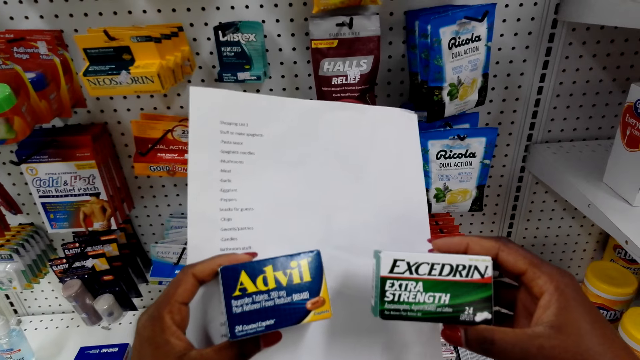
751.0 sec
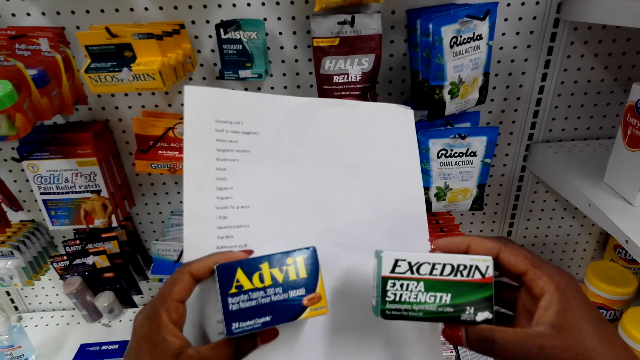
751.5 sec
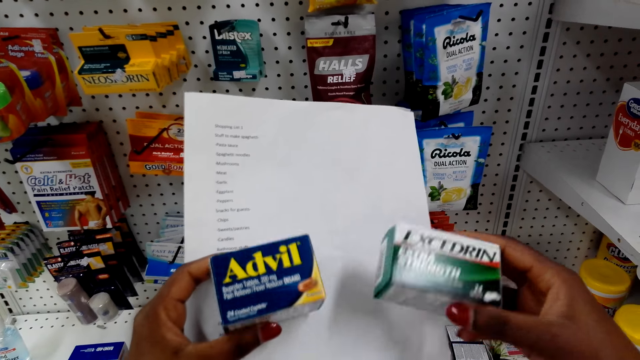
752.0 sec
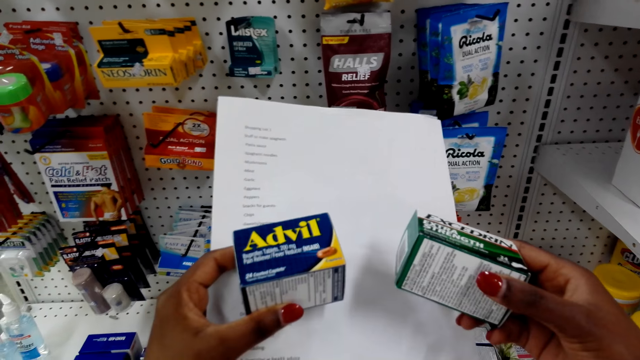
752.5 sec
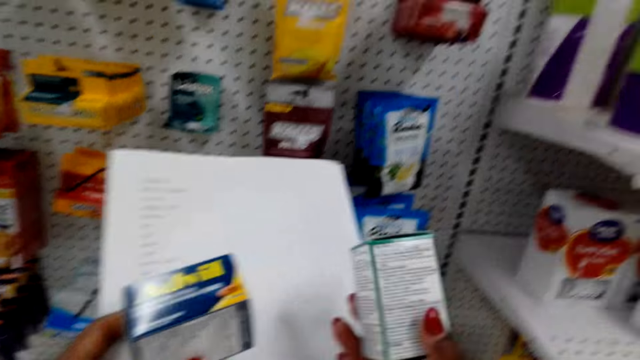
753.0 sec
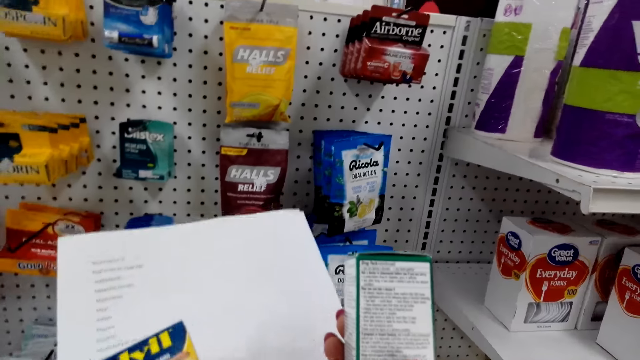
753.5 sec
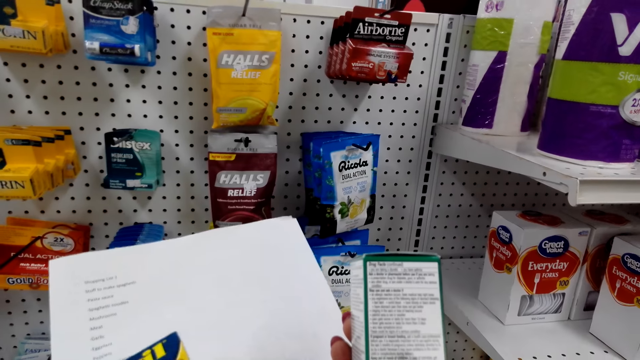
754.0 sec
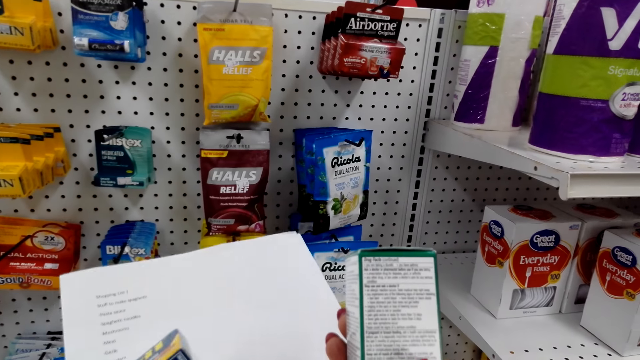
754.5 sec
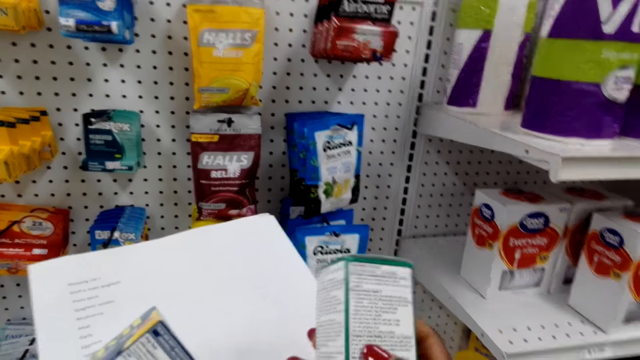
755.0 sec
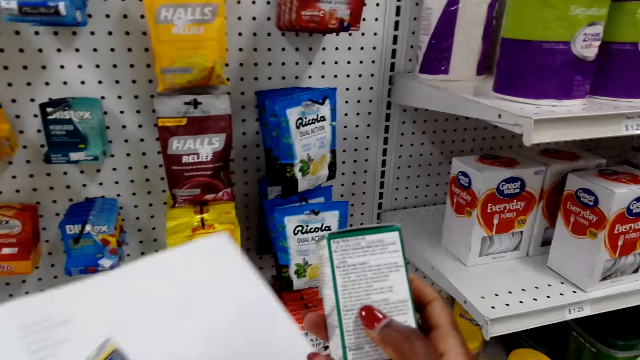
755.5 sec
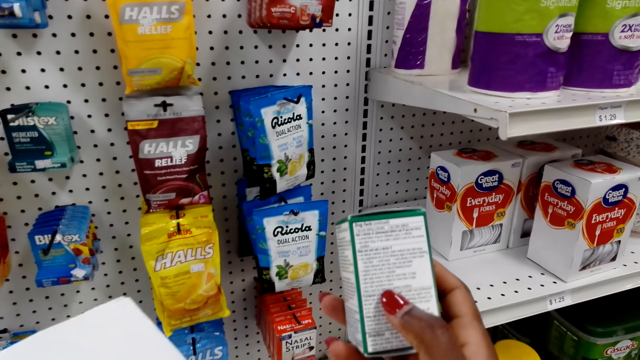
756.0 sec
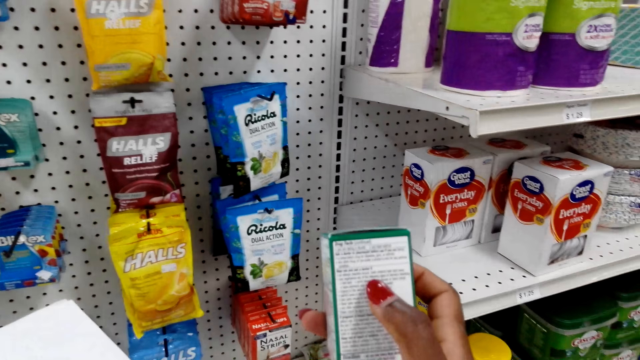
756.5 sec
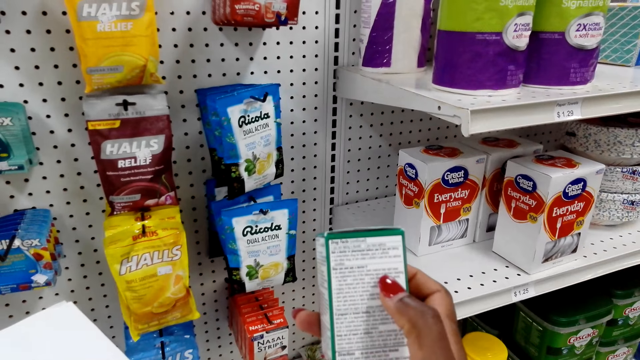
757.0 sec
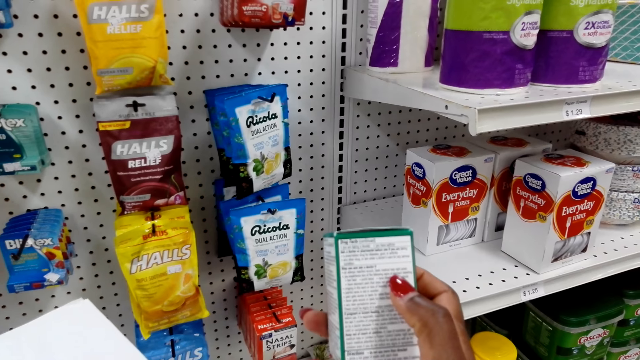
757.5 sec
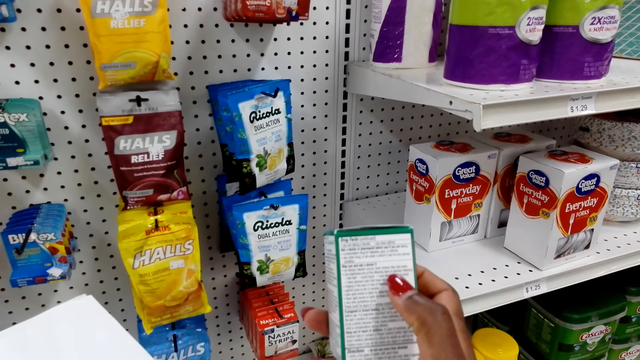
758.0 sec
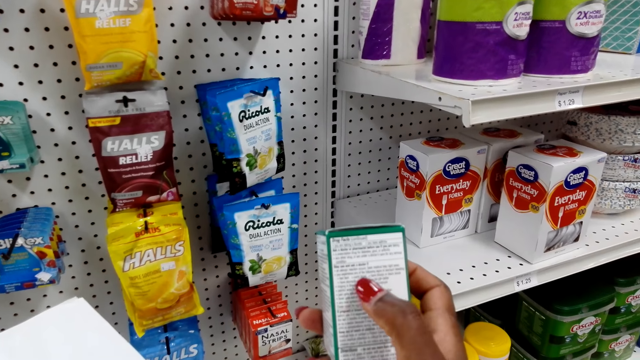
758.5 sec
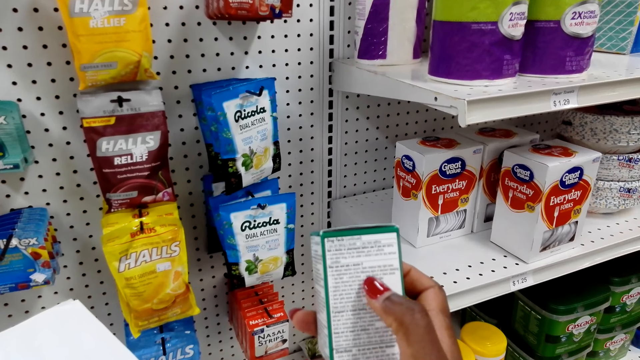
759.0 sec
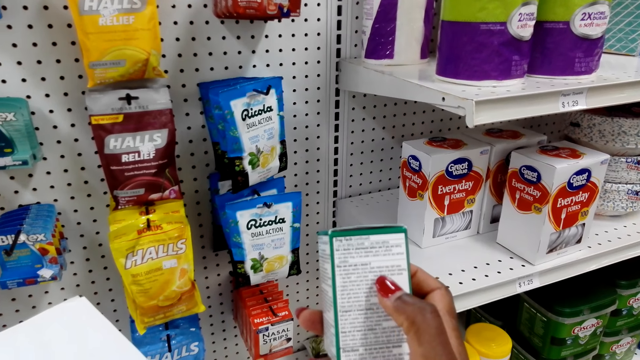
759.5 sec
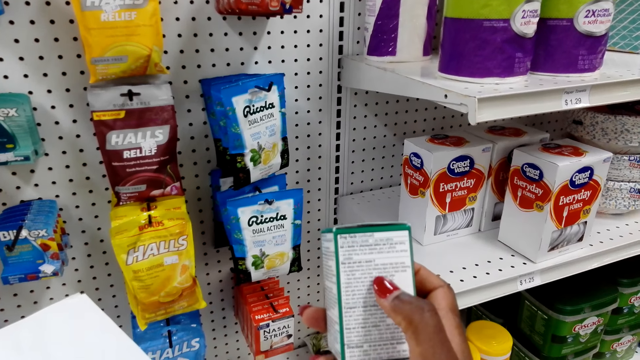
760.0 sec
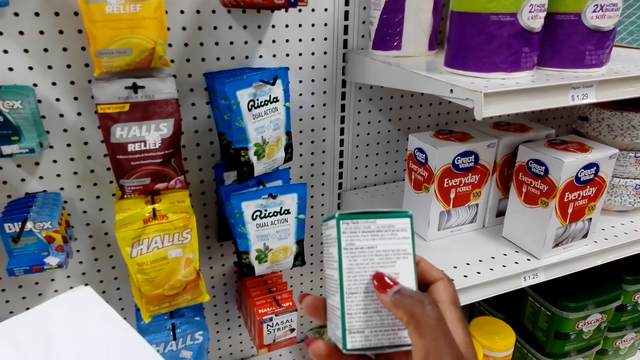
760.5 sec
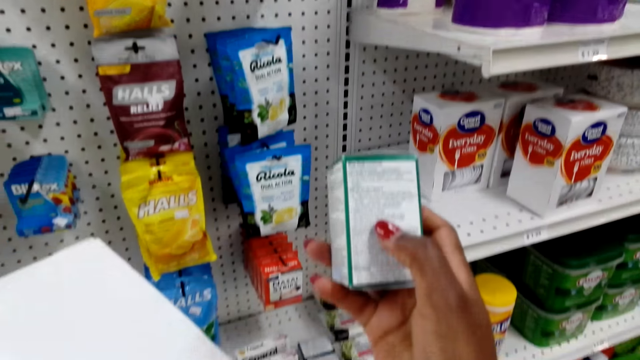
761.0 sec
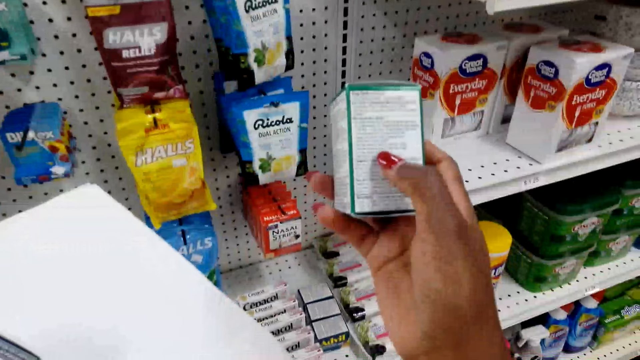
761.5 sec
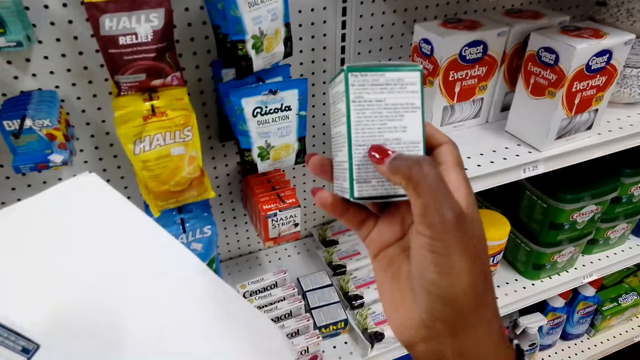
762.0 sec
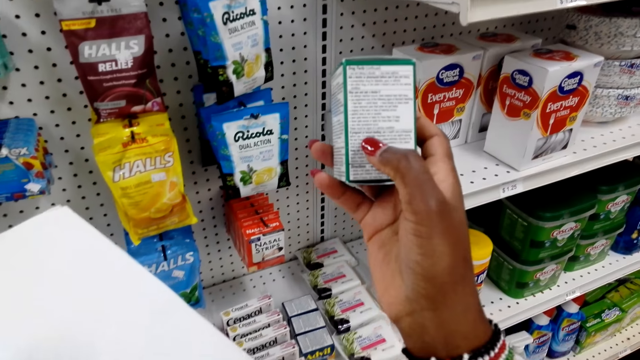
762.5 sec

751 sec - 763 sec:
The camera wearer turns something. They look at something. They move a finger on something.

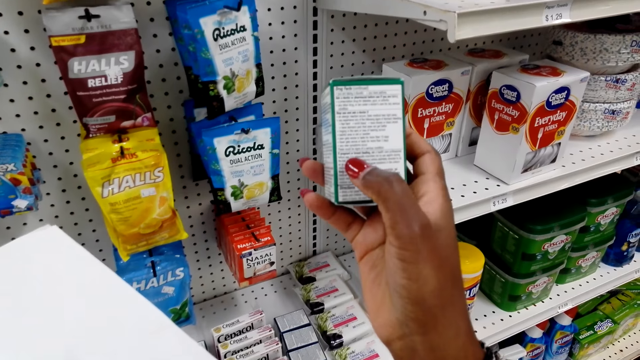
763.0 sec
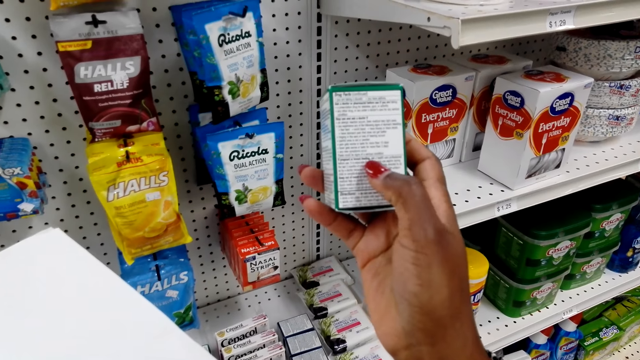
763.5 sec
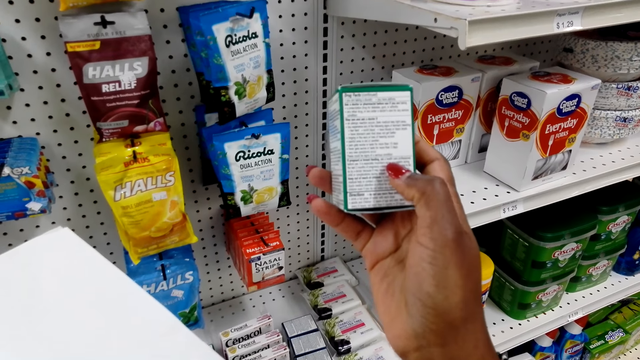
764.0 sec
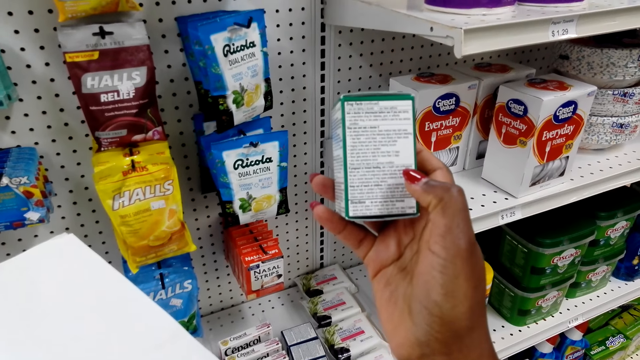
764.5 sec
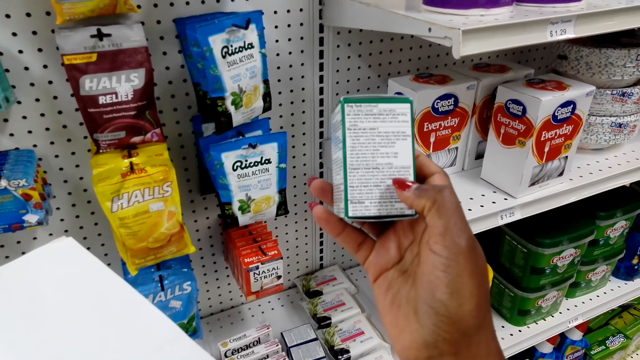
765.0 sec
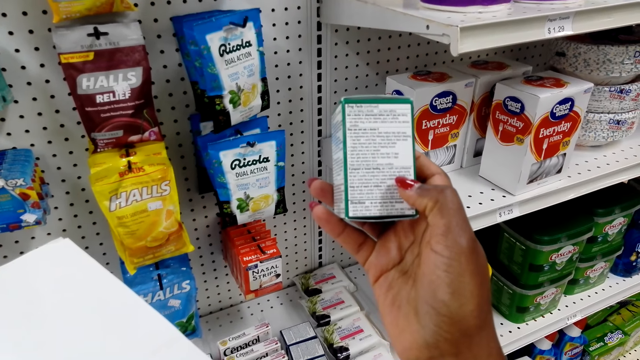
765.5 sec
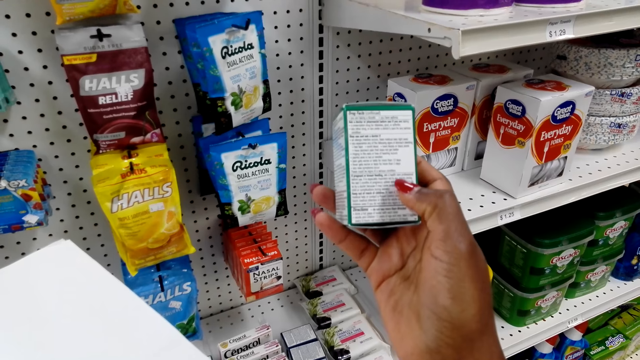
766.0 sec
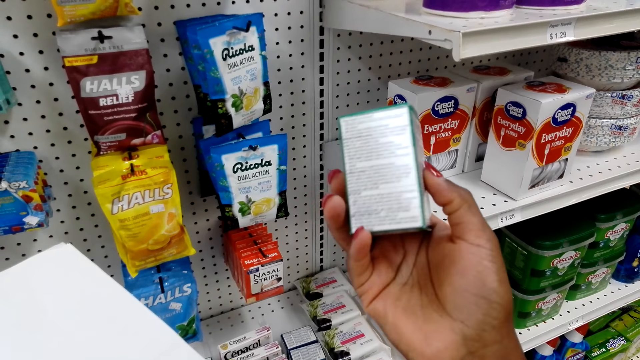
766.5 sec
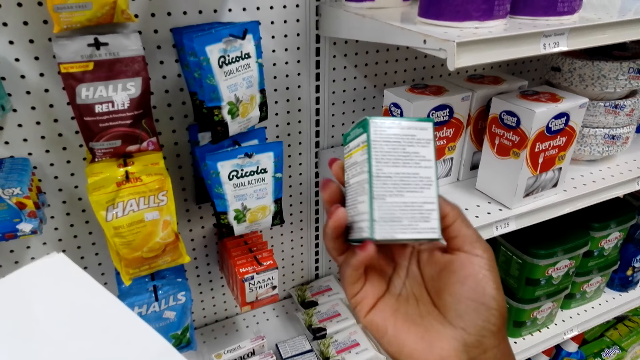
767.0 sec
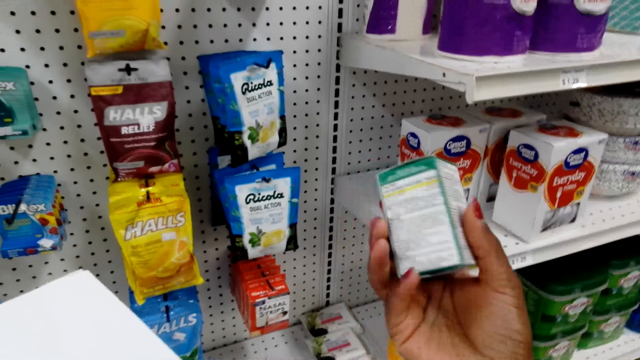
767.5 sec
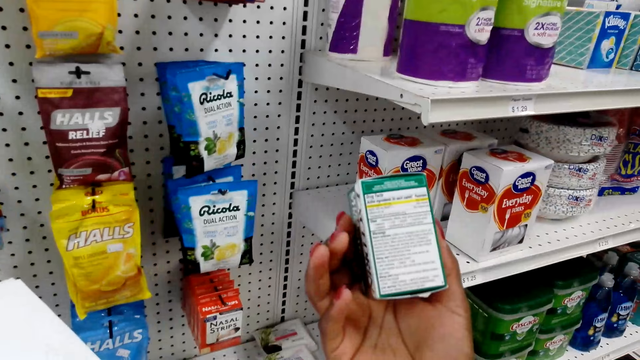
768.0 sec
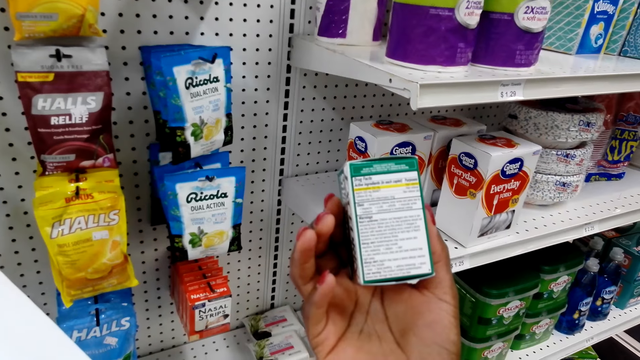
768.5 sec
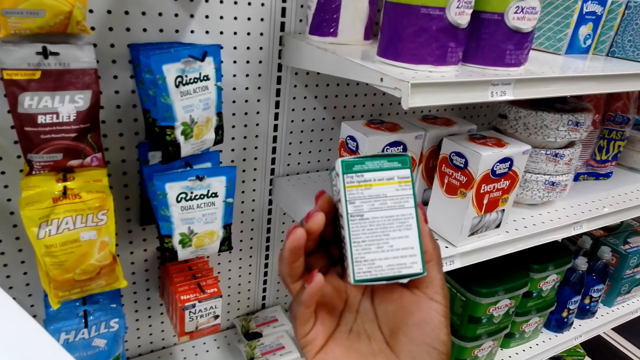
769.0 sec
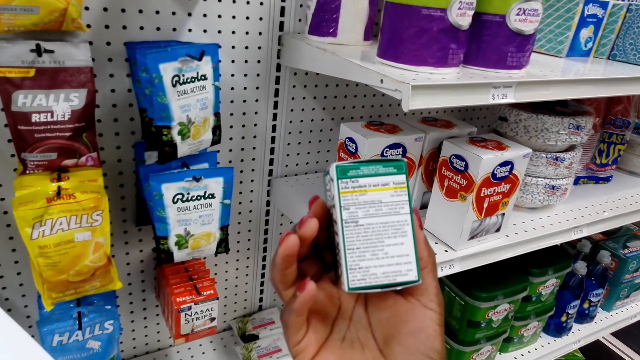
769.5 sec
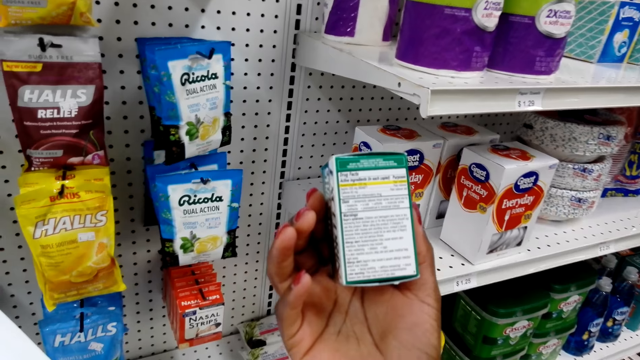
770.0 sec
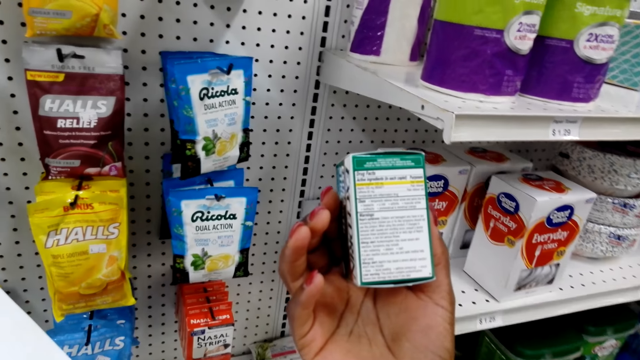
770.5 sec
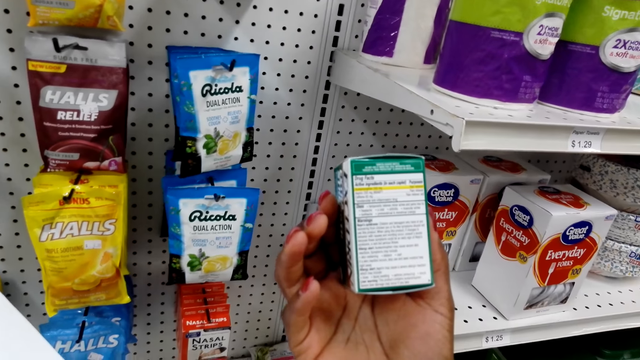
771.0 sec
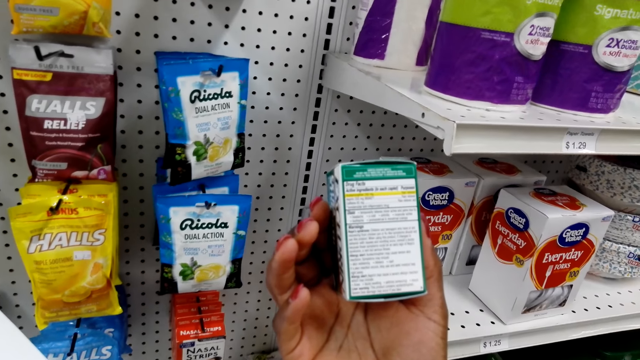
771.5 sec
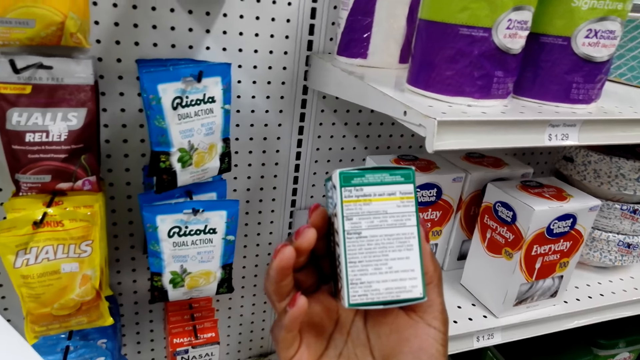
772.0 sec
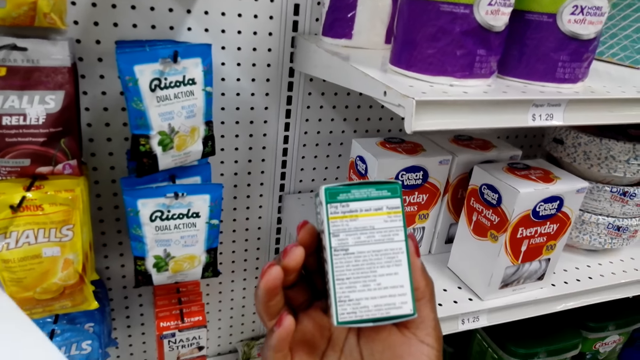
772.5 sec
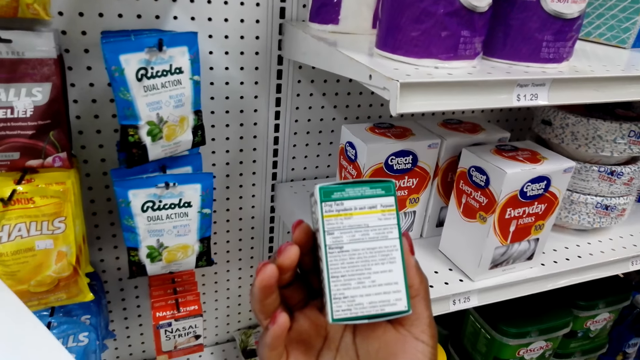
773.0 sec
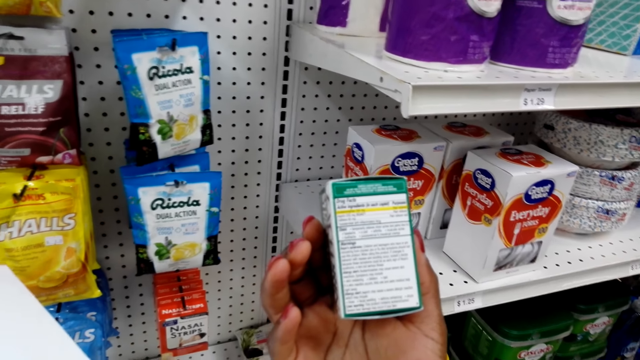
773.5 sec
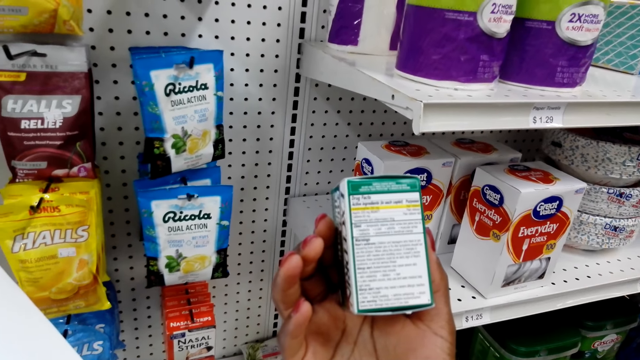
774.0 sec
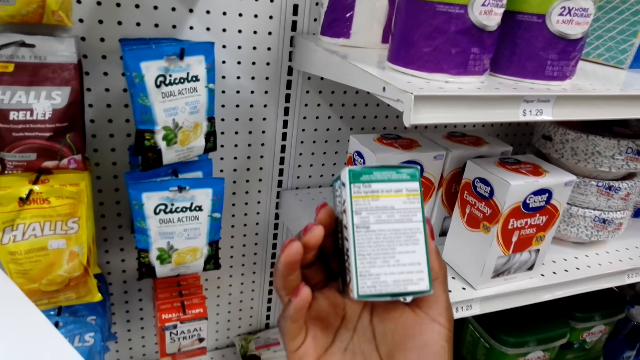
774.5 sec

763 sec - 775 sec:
The camera wearer turns something. They turn something again. They look at something.
